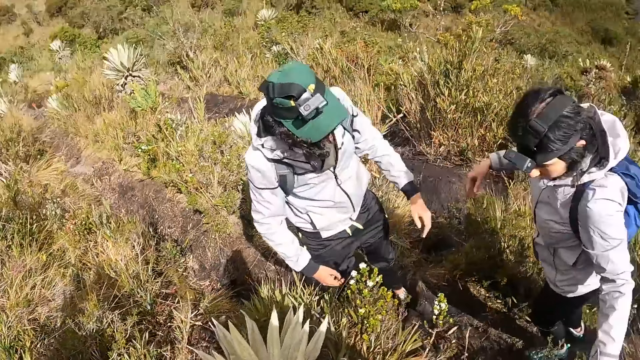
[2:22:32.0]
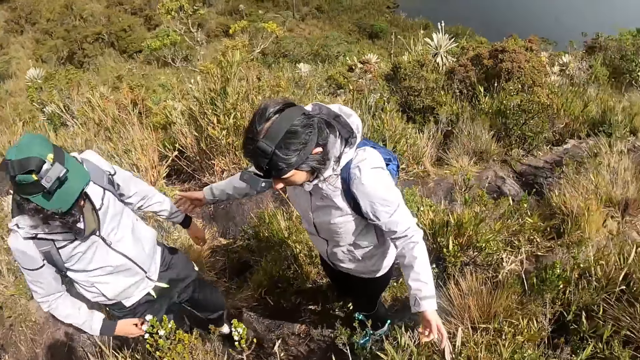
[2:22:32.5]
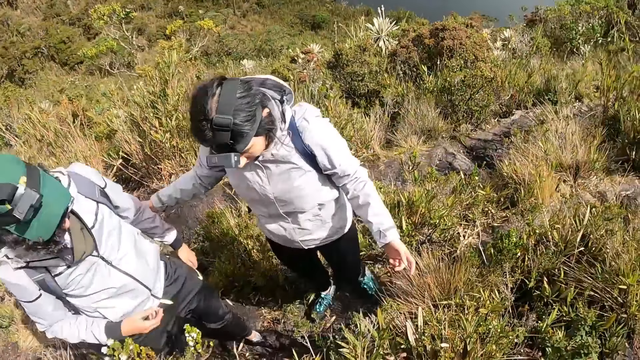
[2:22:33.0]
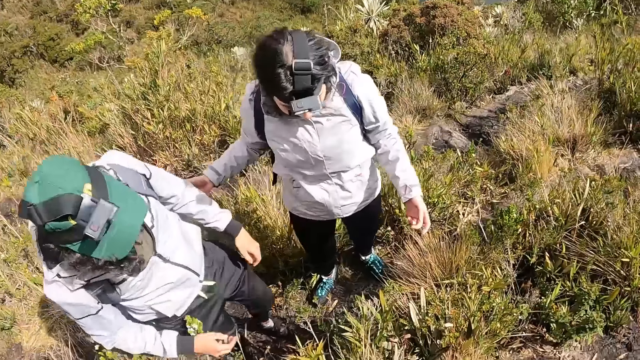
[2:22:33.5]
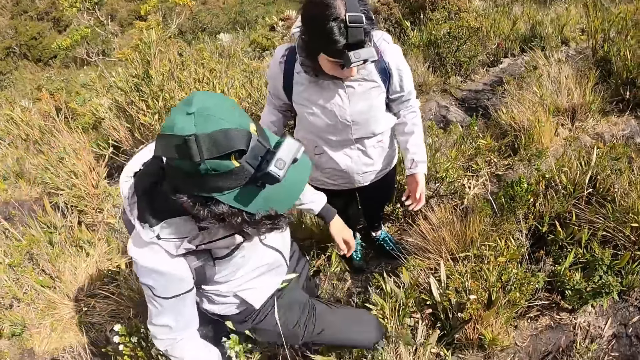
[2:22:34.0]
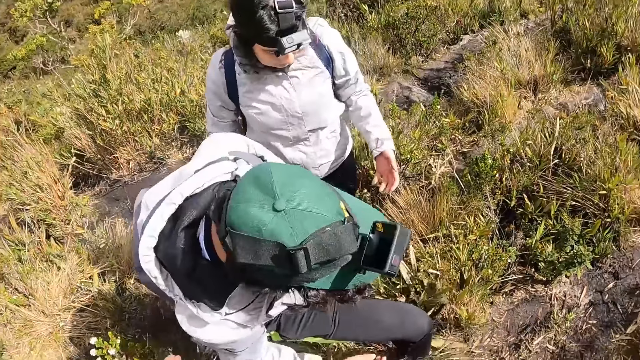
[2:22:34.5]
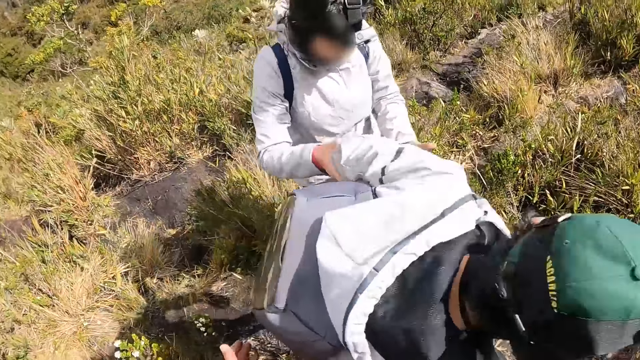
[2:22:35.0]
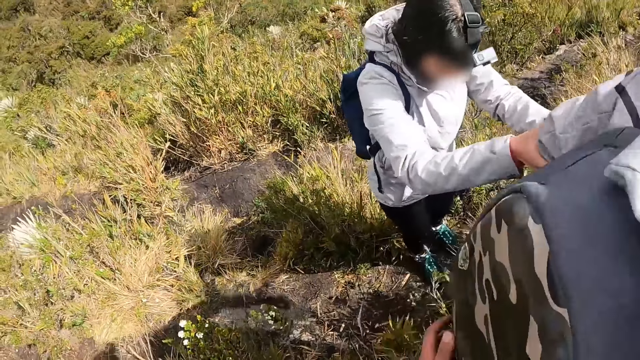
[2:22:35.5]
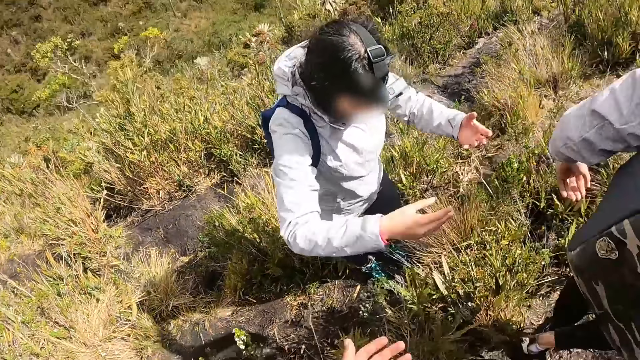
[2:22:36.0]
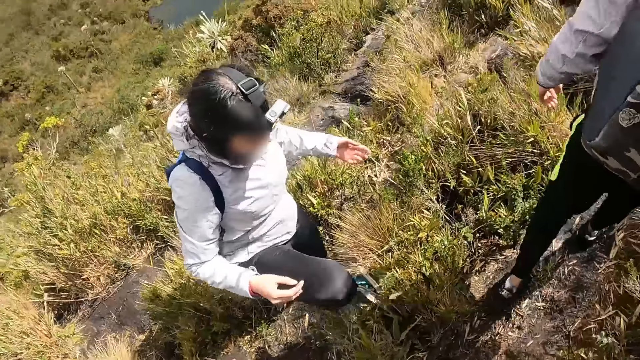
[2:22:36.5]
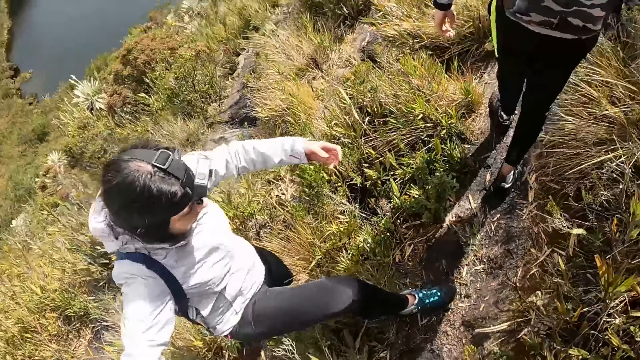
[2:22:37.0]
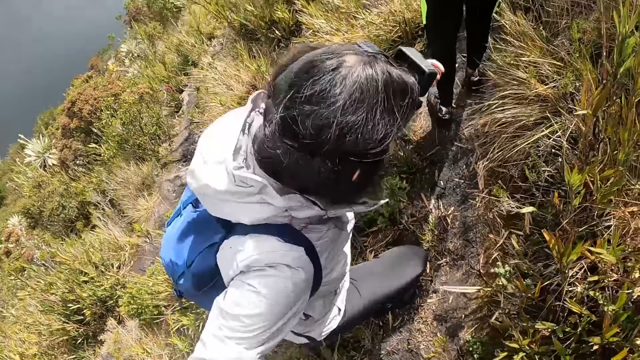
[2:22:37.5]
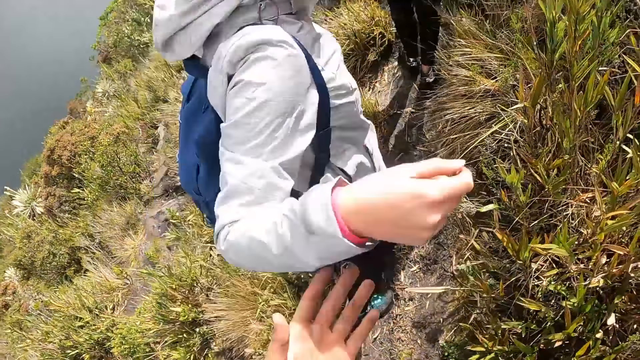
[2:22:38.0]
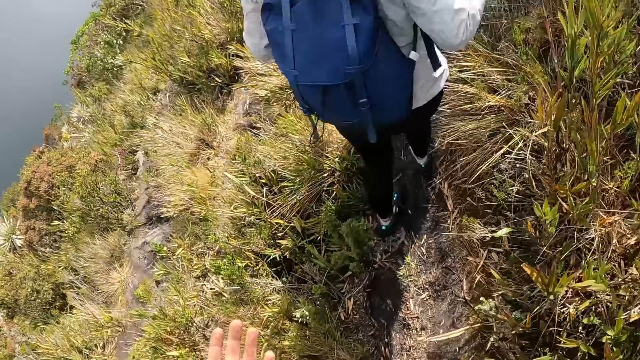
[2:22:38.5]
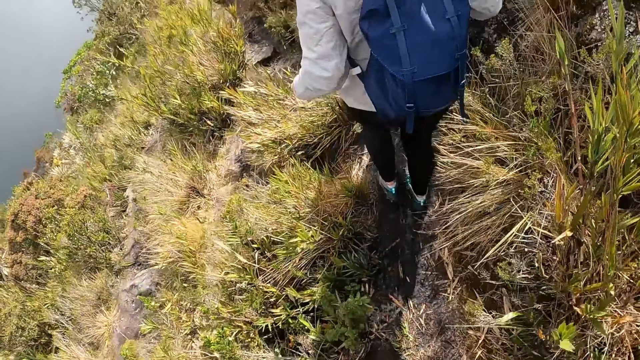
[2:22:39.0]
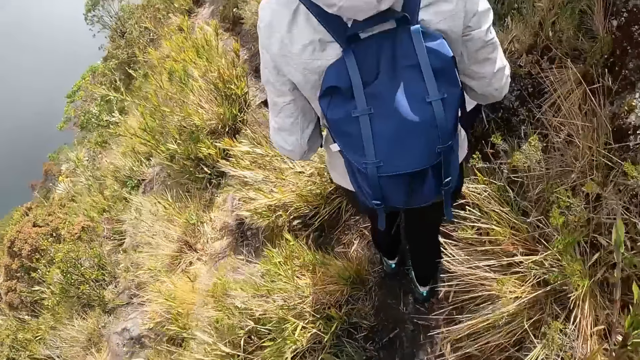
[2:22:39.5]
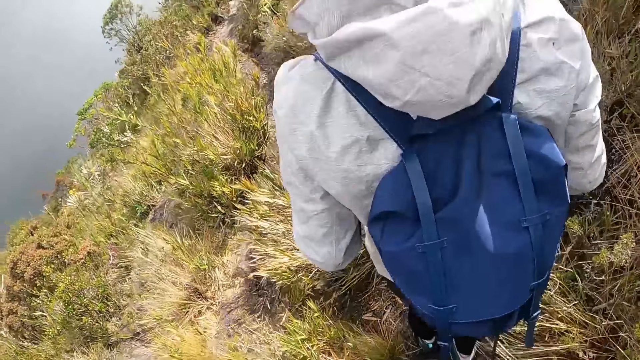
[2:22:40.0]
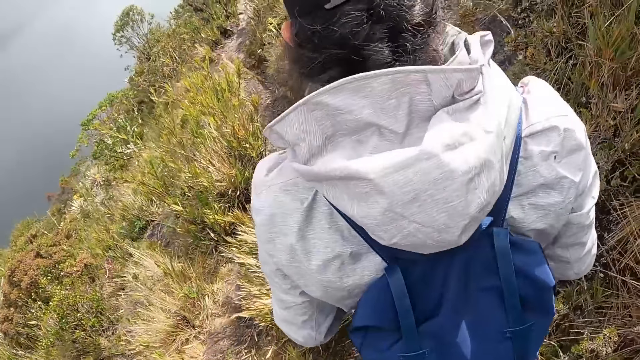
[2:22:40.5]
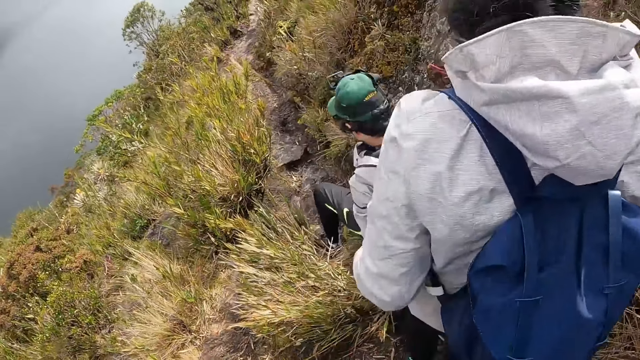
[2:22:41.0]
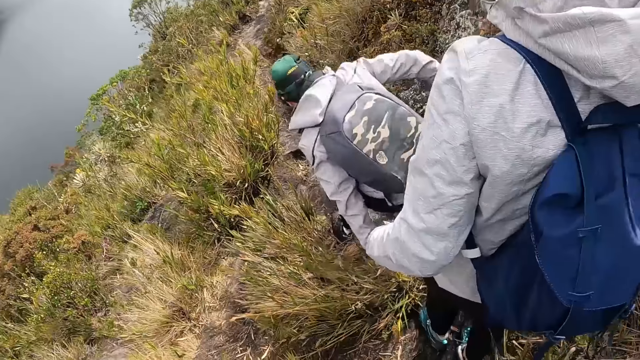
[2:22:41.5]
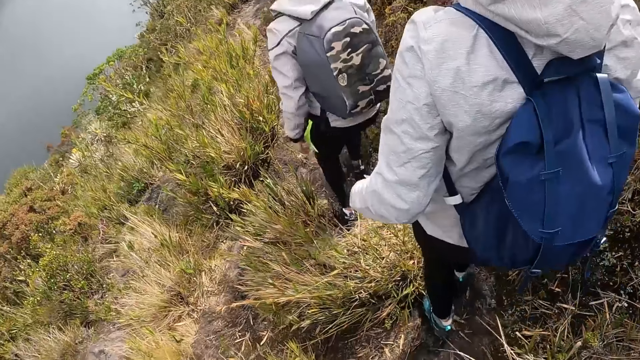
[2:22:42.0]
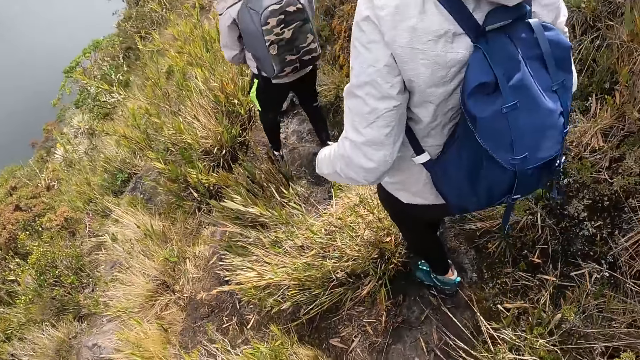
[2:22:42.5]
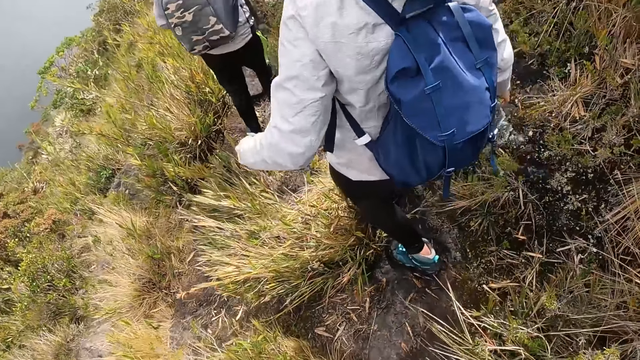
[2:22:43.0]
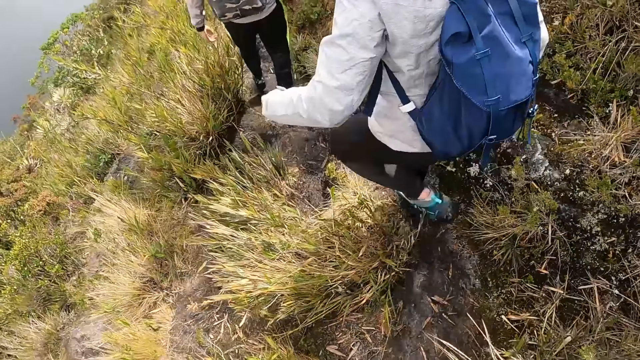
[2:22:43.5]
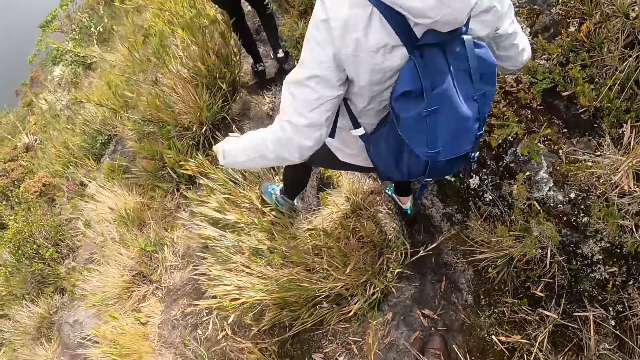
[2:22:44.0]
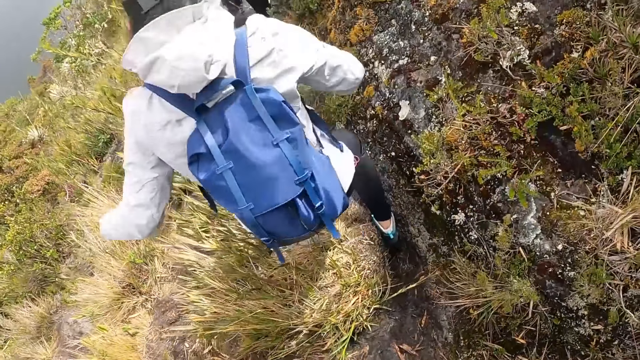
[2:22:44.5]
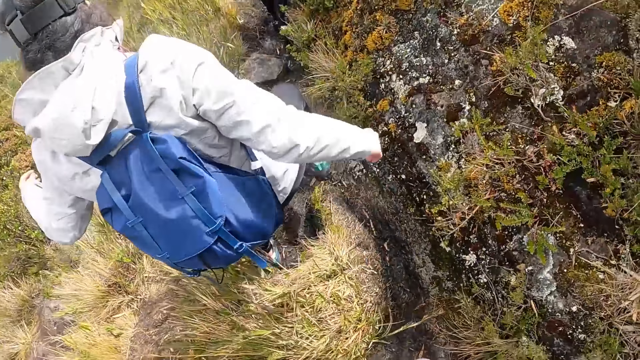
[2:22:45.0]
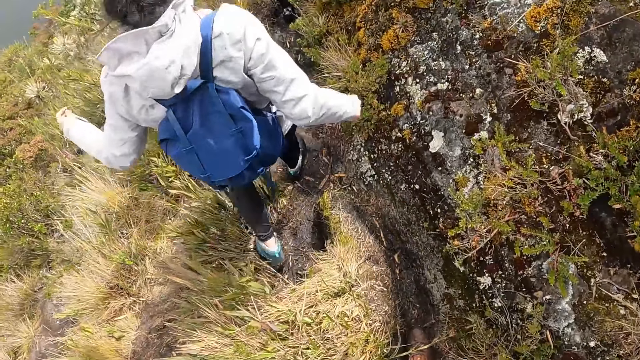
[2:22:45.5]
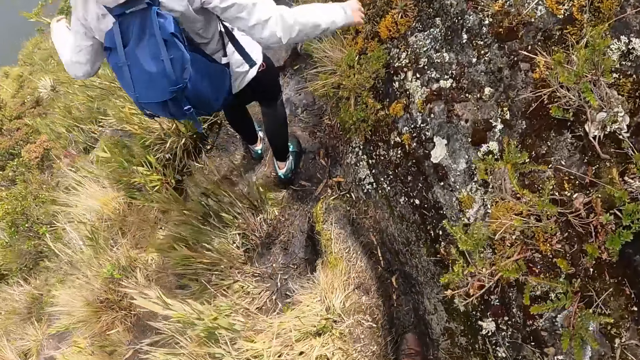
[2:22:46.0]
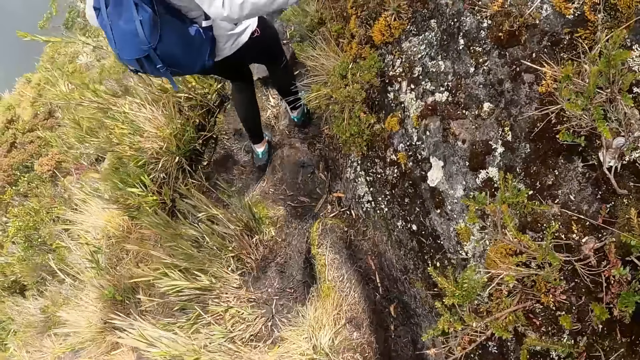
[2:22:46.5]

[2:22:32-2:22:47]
The woman holds the left arm of the man with her right hand. The man climbs up a path. The woman holds the left arm of the man with both hands. The camera wearer stretches his left hand towards the woman. The man hikes on the path. The woman climbs up the path. The woman stretches her right hand towards the camera wearer. The woman hikes on the path. The camera wearer hikes on the path. The man takes his left hand off the ground. The man hikes down the path. The camera wearer walks down the path.

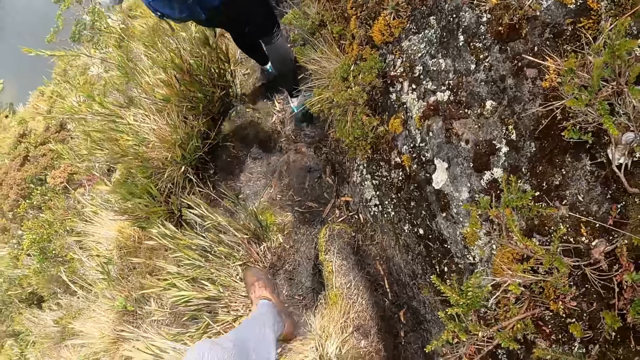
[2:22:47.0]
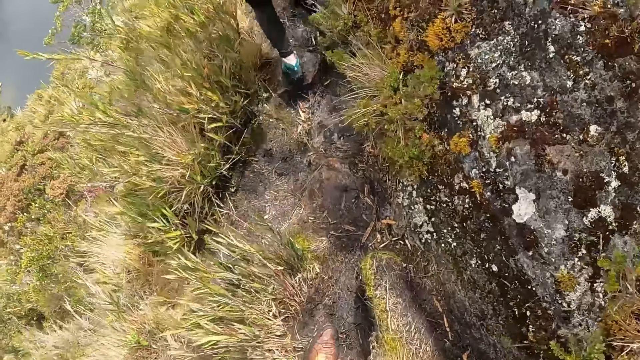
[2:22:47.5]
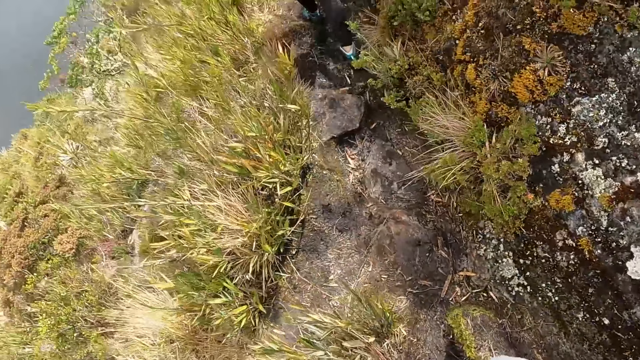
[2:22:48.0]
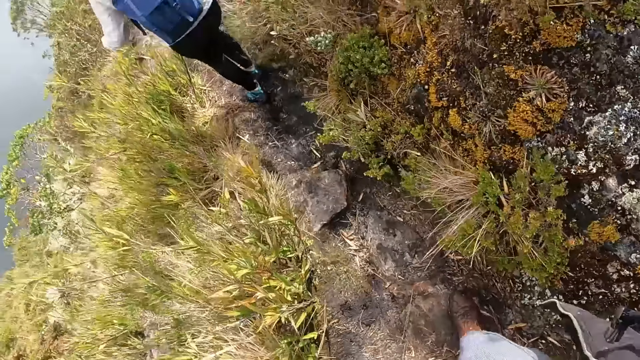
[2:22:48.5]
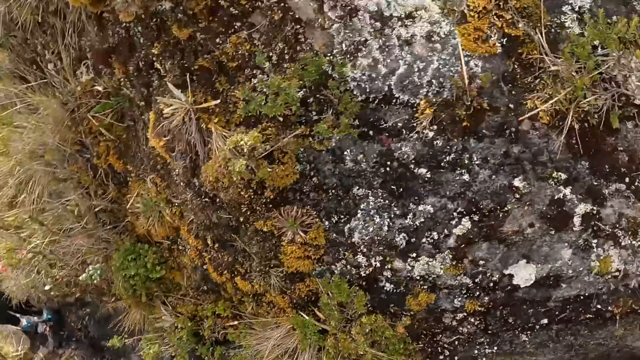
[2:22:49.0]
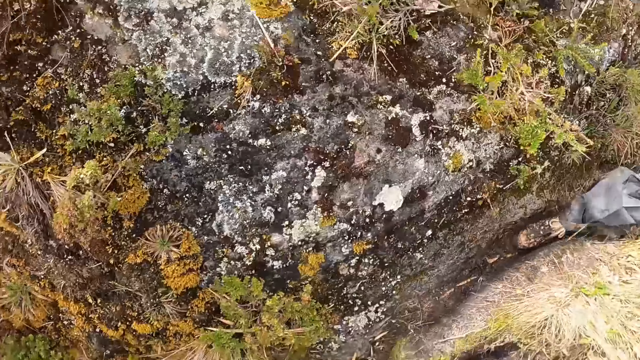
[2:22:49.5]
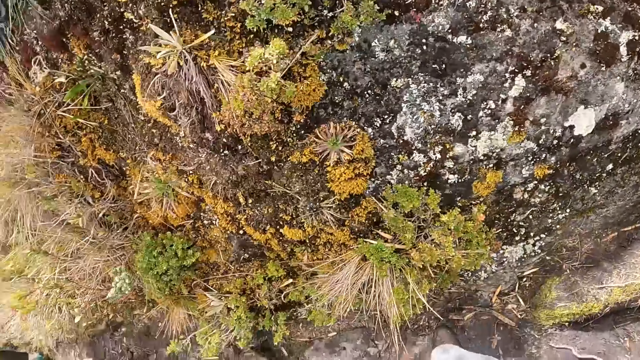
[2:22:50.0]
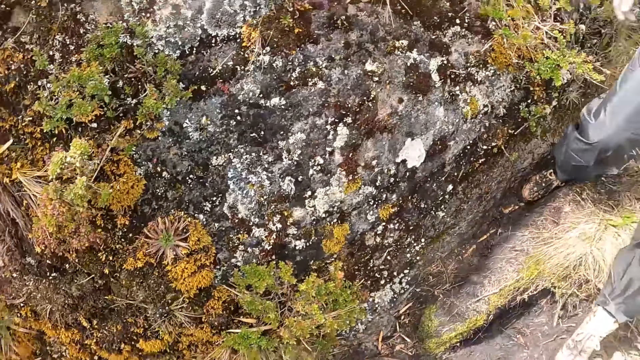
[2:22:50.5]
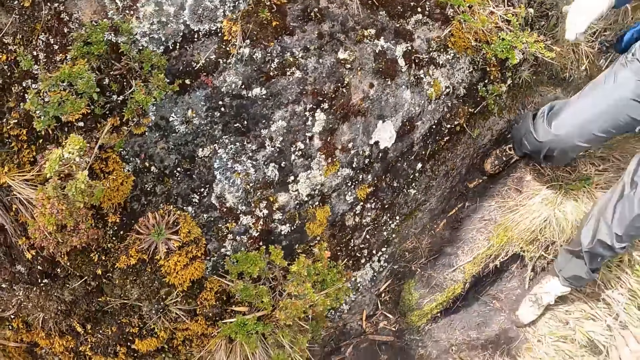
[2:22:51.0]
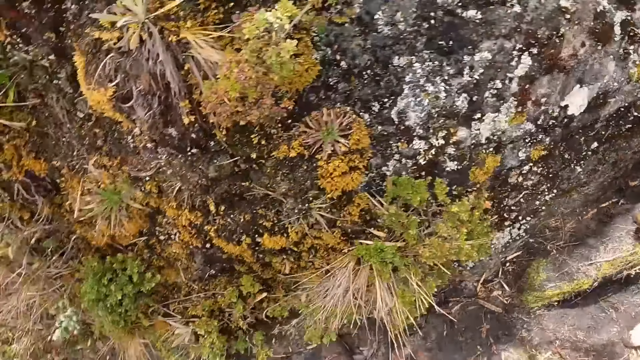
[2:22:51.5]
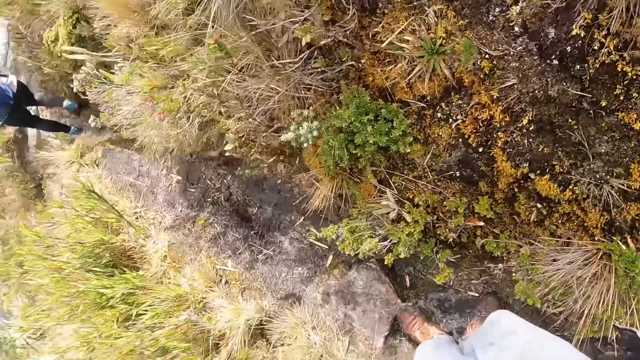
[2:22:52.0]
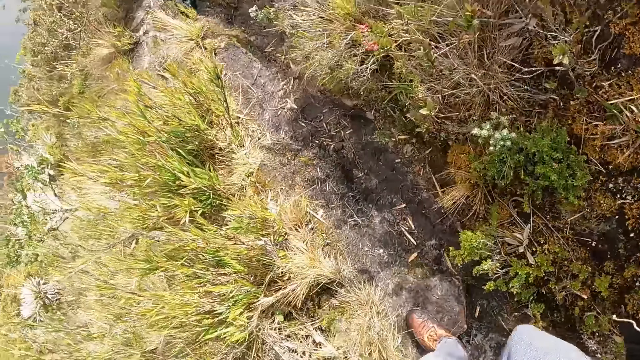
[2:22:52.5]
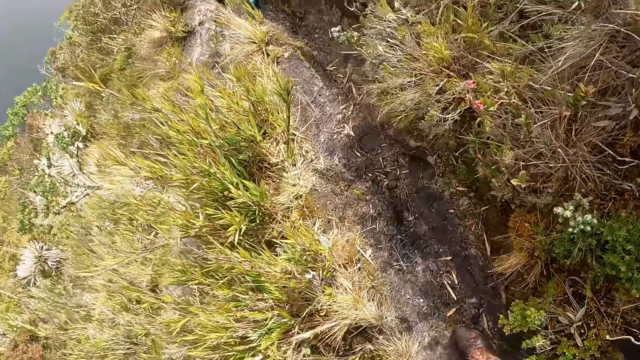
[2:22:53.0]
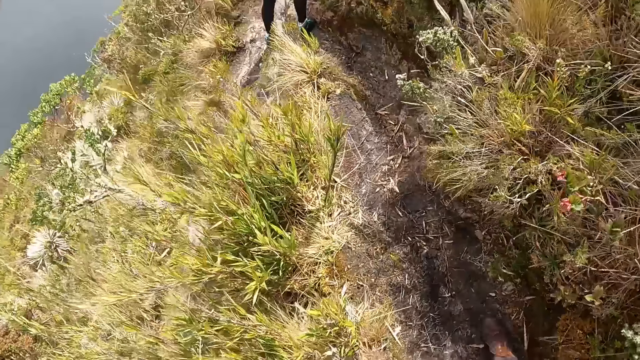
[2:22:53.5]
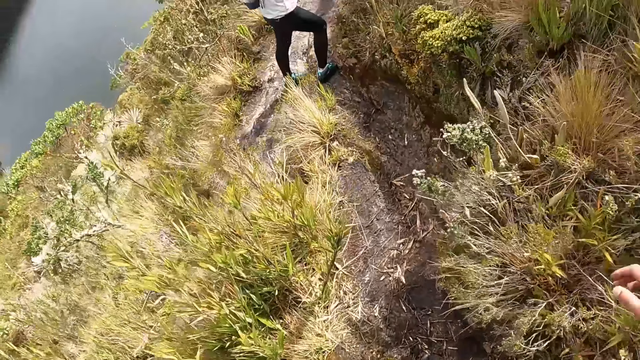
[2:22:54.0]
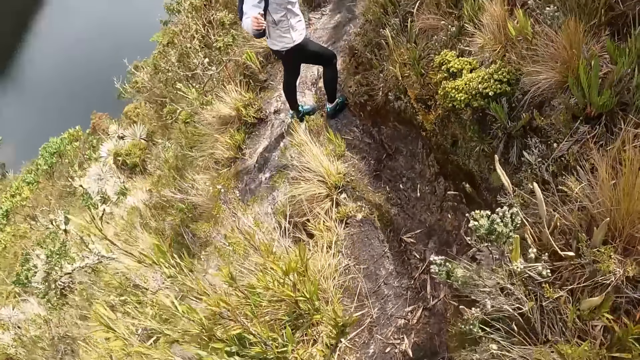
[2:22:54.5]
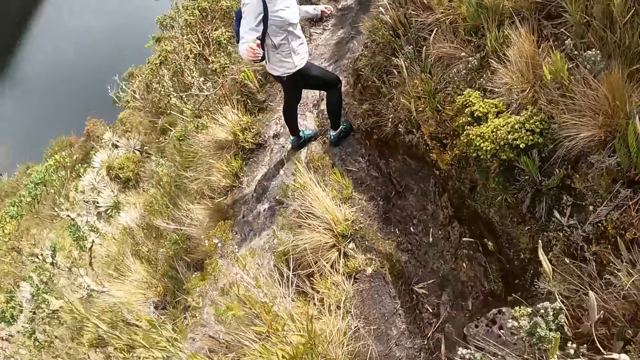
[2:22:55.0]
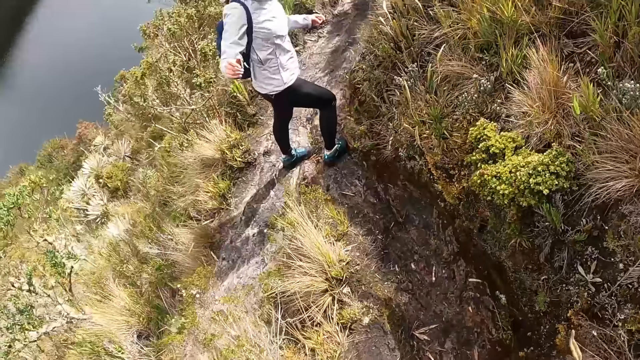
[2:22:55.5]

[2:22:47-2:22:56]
The camera wearer looks back. A man walks on the path. The camera wearer walks on the path.
